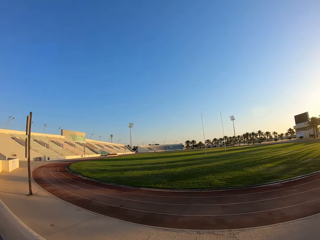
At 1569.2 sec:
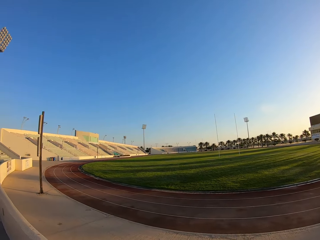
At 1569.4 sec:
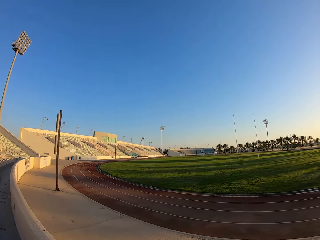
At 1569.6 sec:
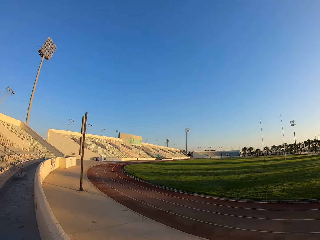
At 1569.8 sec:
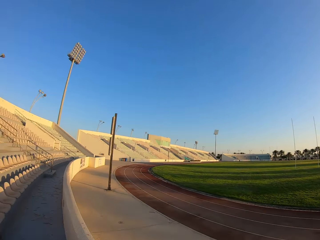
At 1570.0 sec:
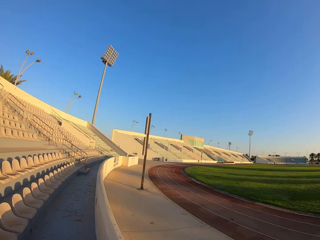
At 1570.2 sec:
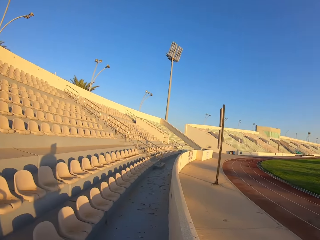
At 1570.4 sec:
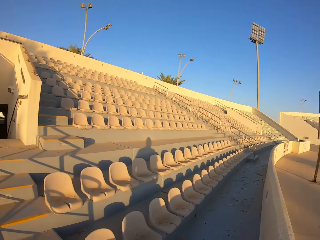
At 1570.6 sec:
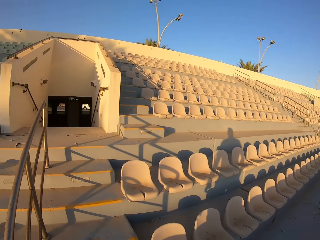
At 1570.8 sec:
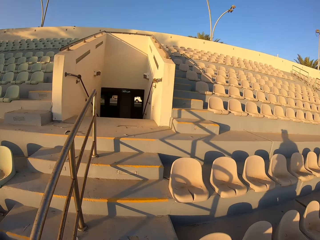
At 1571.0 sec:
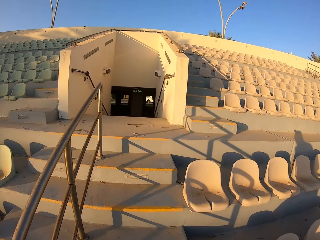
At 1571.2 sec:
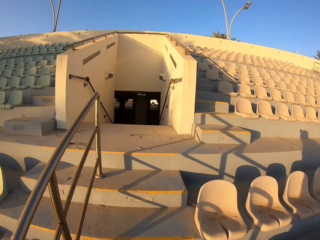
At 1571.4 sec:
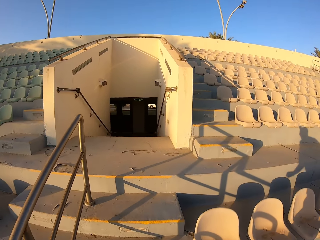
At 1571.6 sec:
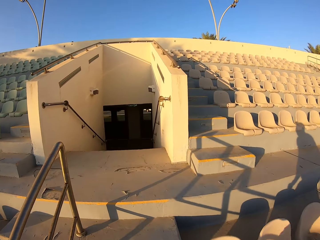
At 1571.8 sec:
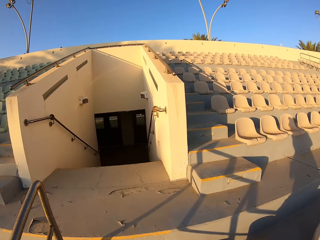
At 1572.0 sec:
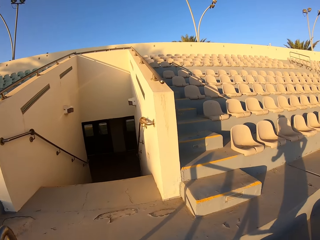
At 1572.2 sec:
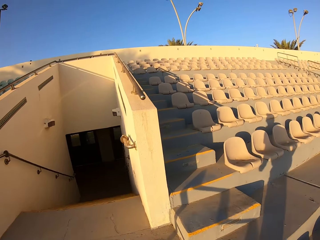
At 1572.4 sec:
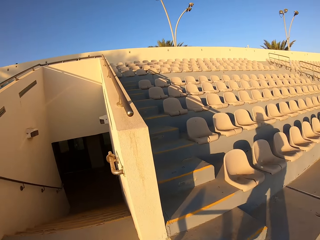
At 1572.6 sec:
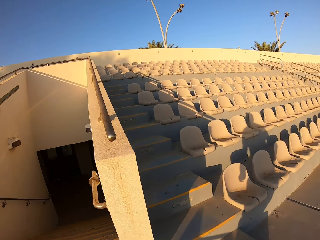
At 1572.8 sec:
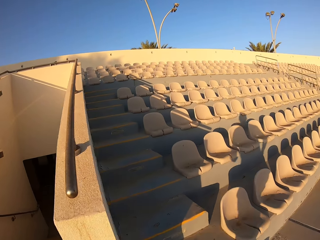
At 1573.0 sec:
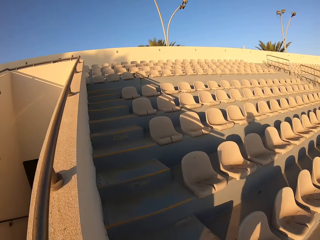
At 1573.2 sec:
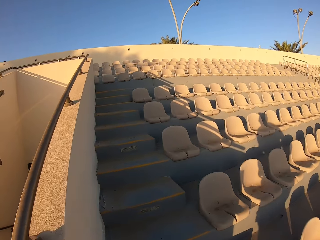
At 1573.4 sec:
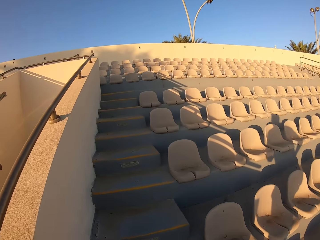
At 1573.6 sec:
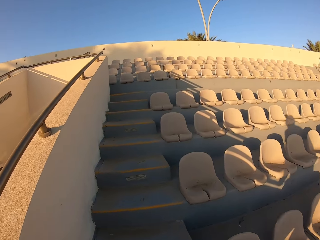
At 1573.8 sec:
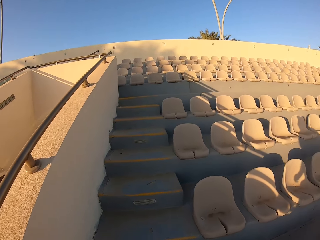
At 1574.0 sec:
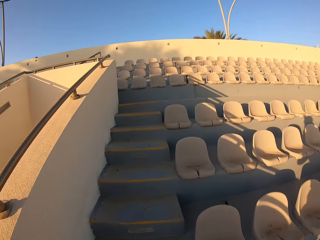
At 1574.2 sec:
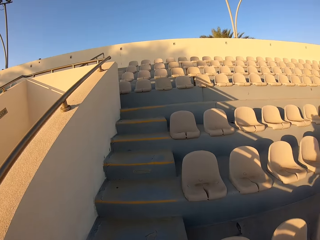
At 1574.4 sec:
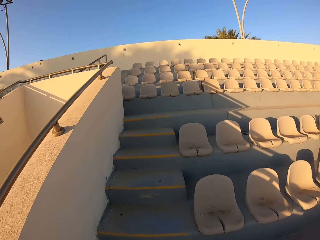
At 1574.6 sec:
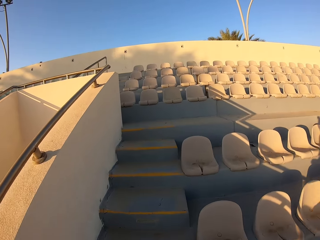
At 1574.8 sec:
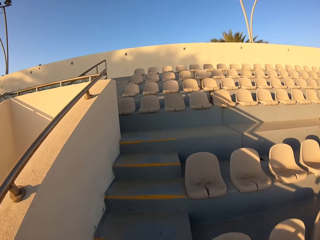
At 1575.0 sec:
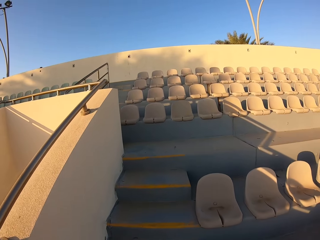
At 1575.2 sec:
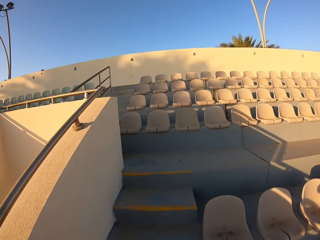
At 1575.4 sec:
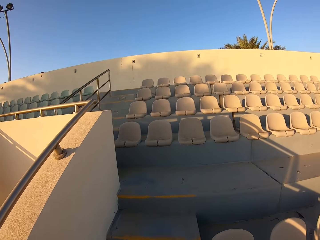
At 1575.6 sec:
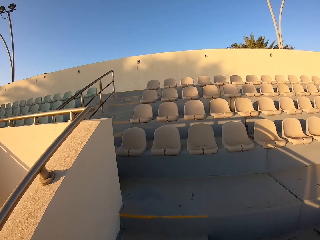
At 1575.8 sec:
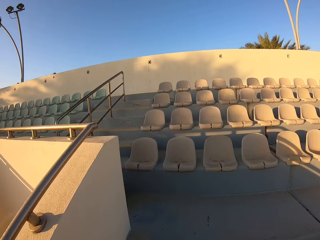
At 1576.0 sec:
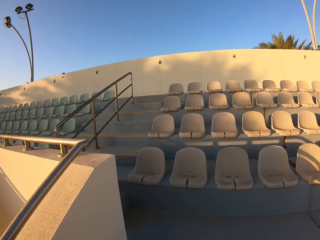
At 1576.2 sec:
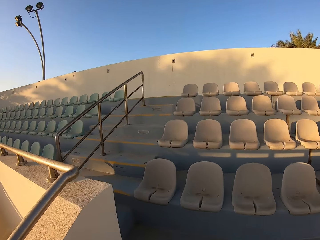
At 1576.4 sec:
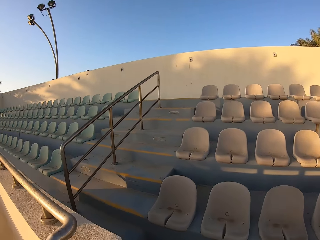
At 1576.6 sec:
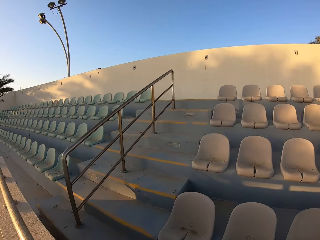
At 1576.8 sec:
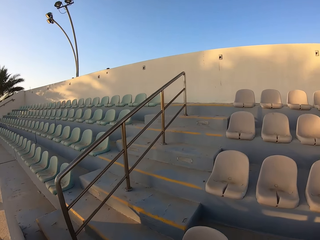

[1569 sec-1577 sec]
The camera wearer looks around the stadium. They walk around the stadium and jog up the stairs.

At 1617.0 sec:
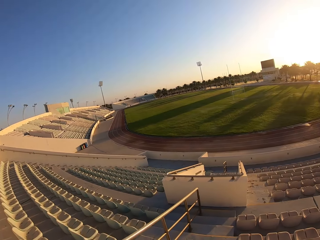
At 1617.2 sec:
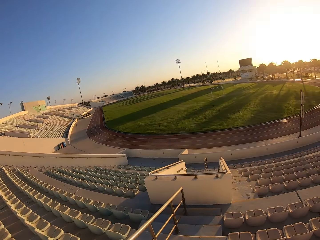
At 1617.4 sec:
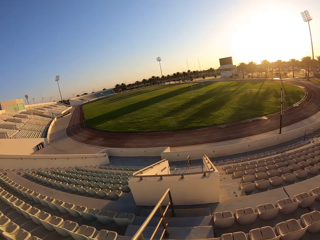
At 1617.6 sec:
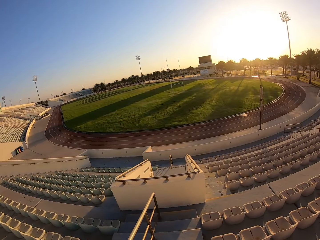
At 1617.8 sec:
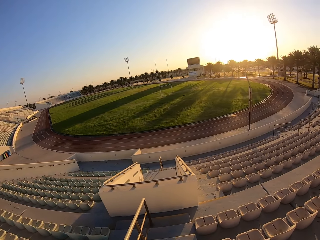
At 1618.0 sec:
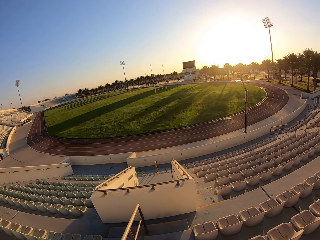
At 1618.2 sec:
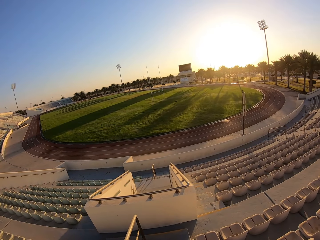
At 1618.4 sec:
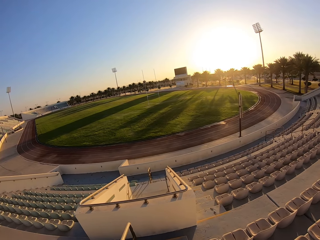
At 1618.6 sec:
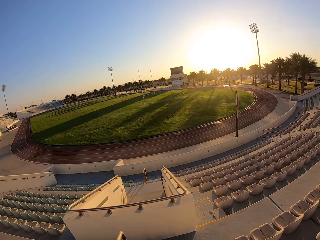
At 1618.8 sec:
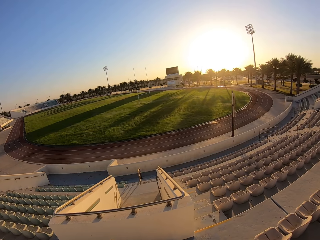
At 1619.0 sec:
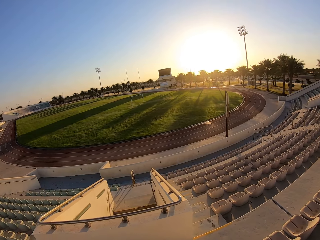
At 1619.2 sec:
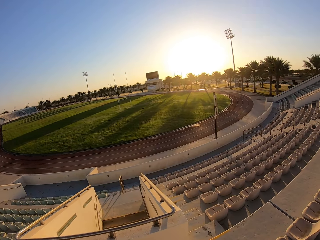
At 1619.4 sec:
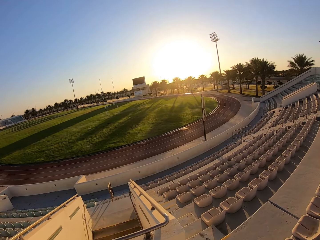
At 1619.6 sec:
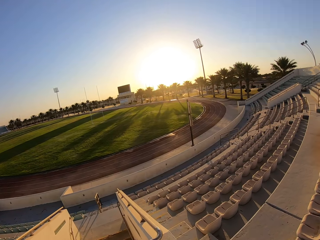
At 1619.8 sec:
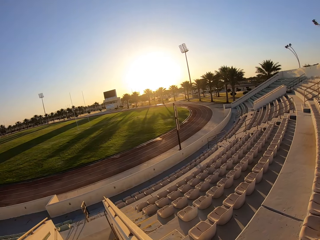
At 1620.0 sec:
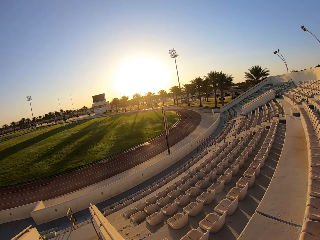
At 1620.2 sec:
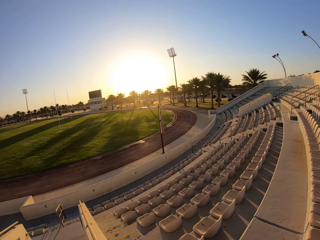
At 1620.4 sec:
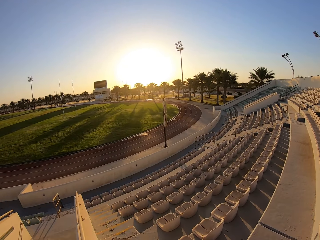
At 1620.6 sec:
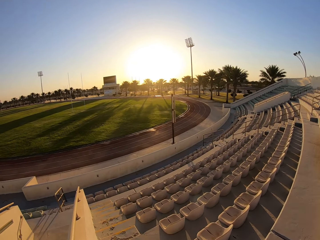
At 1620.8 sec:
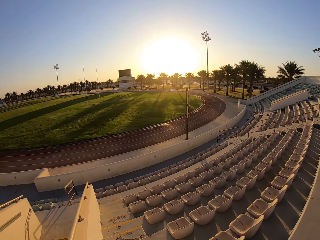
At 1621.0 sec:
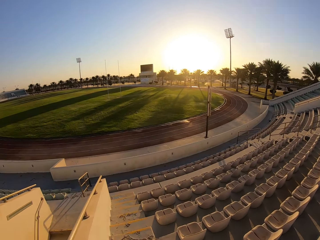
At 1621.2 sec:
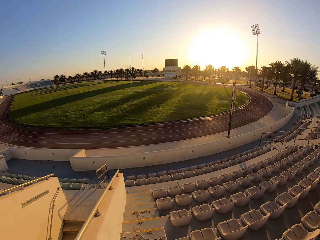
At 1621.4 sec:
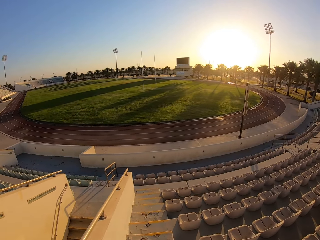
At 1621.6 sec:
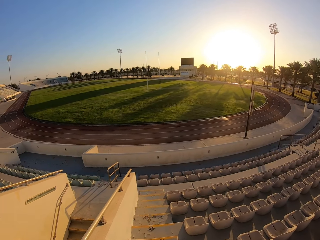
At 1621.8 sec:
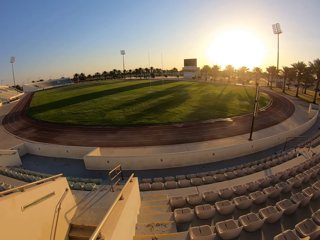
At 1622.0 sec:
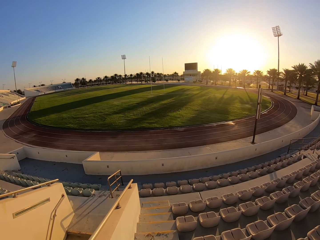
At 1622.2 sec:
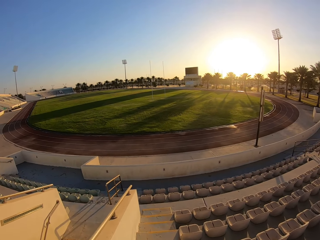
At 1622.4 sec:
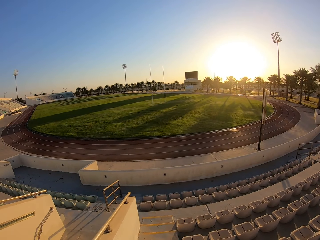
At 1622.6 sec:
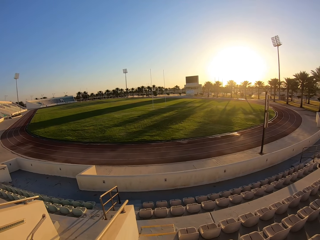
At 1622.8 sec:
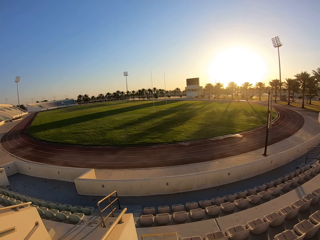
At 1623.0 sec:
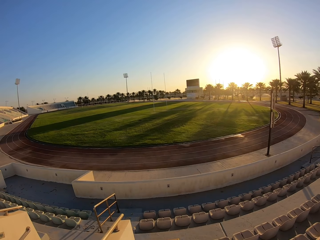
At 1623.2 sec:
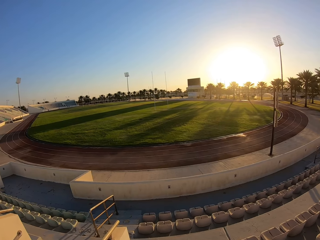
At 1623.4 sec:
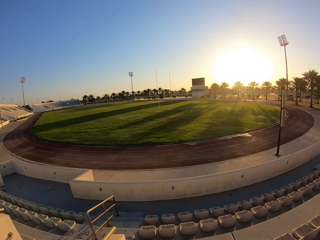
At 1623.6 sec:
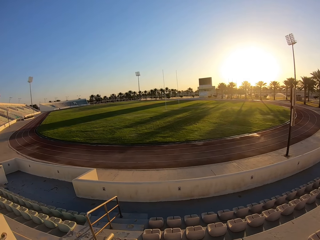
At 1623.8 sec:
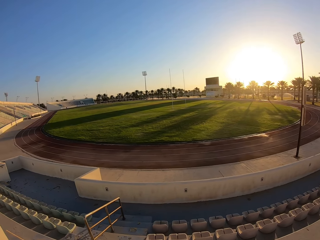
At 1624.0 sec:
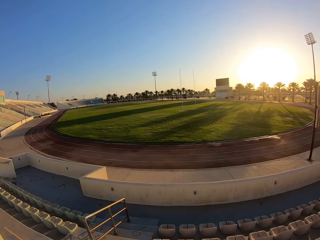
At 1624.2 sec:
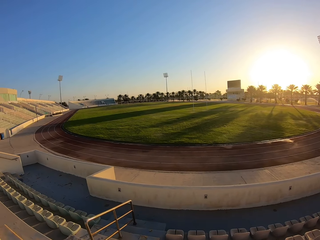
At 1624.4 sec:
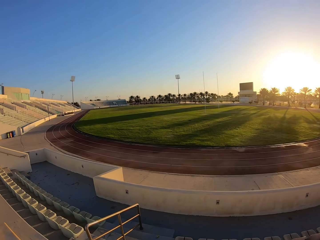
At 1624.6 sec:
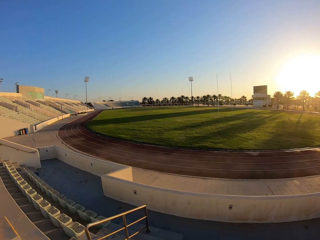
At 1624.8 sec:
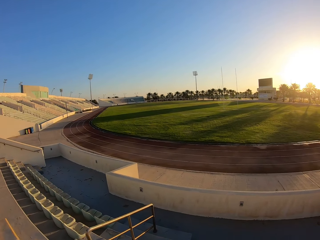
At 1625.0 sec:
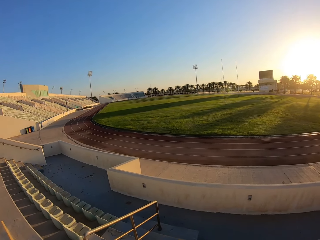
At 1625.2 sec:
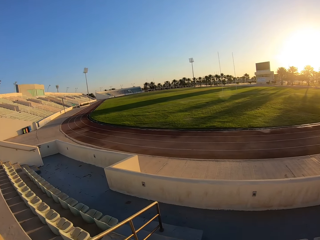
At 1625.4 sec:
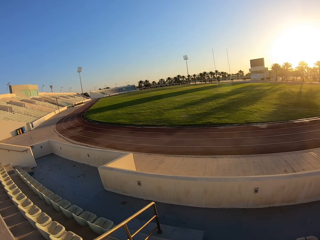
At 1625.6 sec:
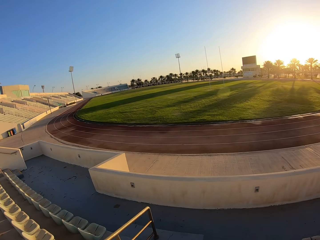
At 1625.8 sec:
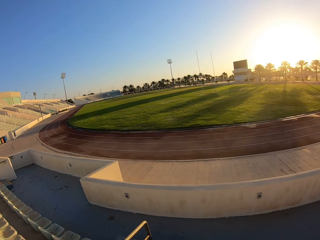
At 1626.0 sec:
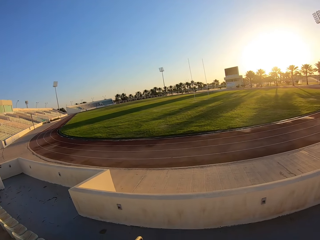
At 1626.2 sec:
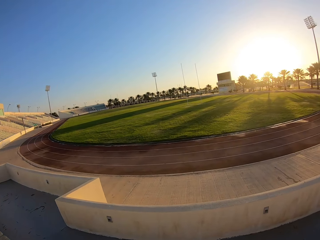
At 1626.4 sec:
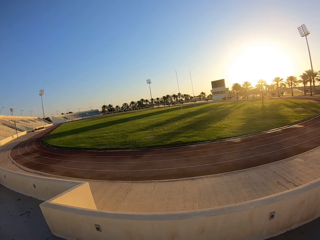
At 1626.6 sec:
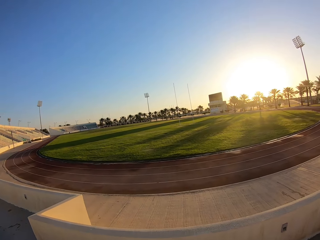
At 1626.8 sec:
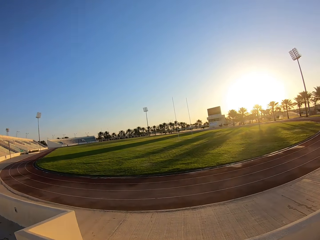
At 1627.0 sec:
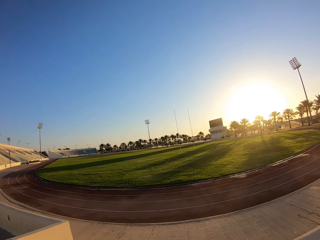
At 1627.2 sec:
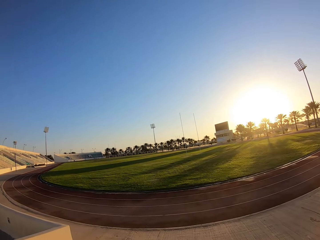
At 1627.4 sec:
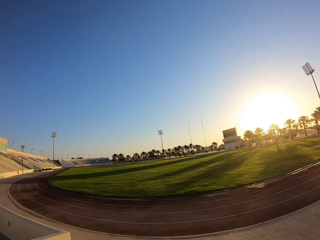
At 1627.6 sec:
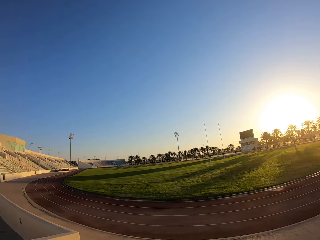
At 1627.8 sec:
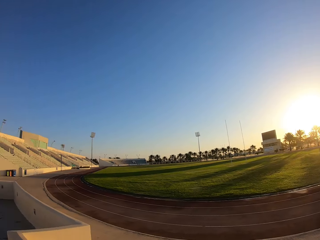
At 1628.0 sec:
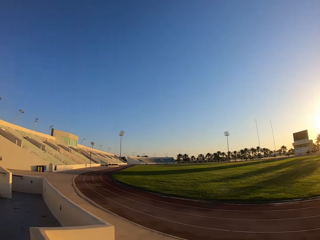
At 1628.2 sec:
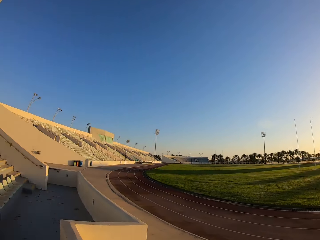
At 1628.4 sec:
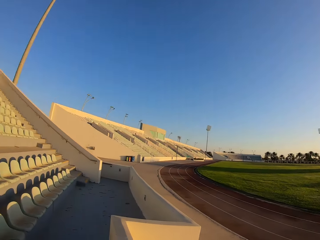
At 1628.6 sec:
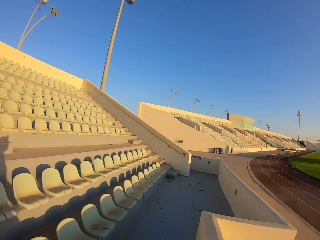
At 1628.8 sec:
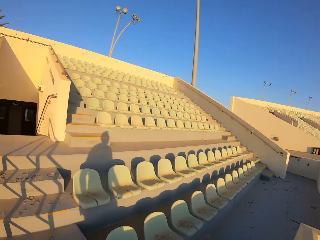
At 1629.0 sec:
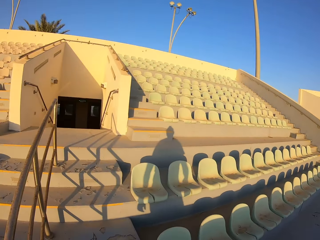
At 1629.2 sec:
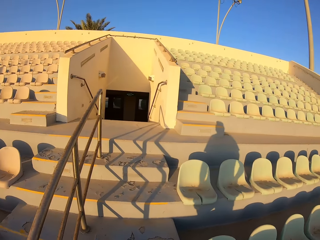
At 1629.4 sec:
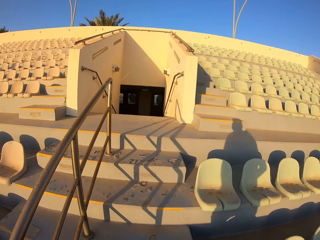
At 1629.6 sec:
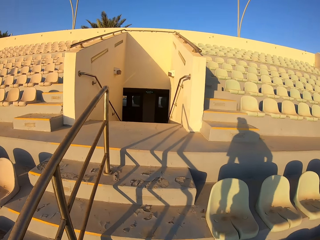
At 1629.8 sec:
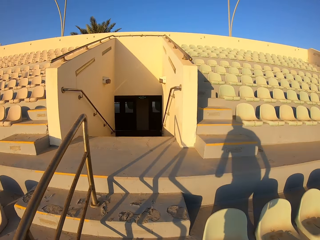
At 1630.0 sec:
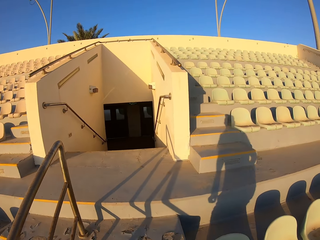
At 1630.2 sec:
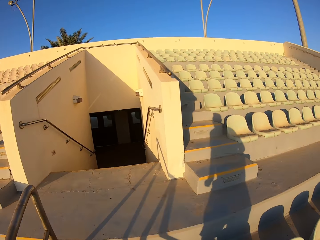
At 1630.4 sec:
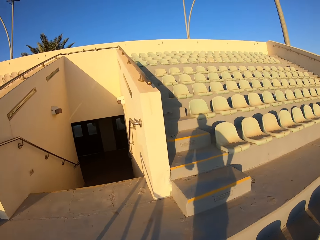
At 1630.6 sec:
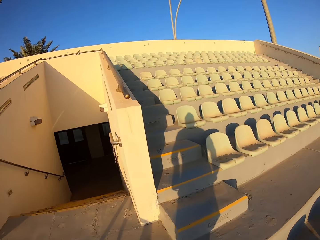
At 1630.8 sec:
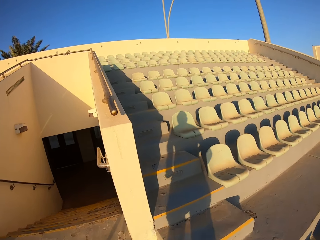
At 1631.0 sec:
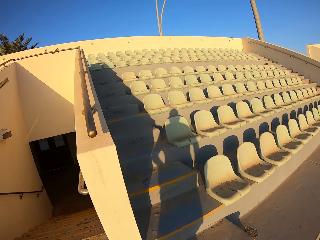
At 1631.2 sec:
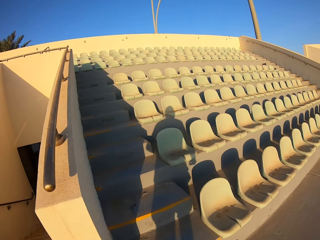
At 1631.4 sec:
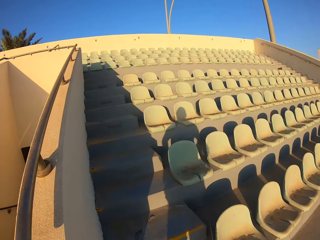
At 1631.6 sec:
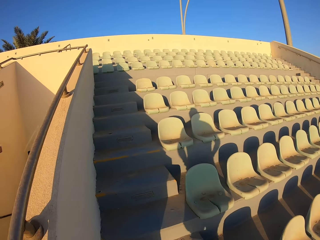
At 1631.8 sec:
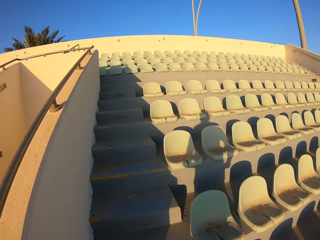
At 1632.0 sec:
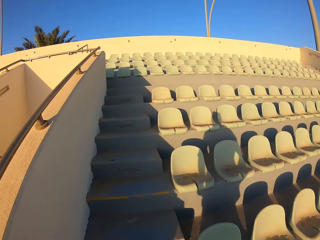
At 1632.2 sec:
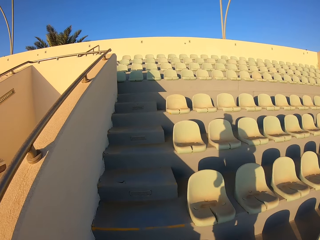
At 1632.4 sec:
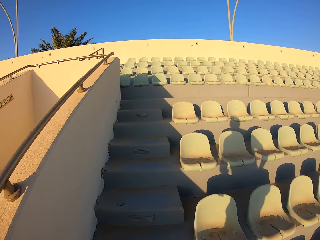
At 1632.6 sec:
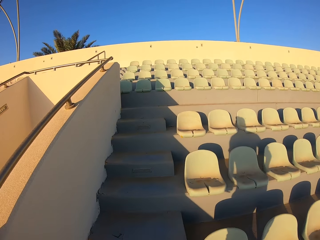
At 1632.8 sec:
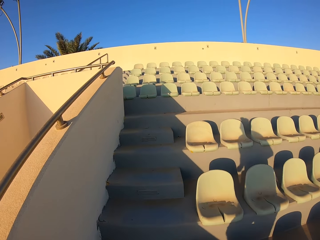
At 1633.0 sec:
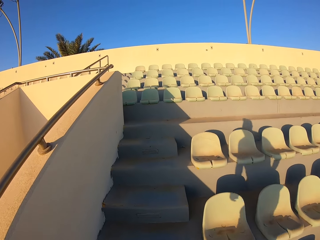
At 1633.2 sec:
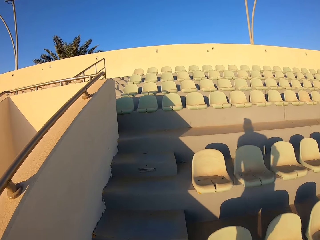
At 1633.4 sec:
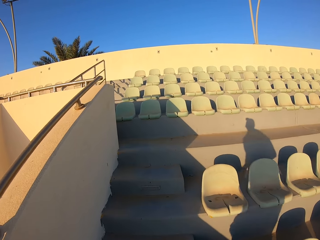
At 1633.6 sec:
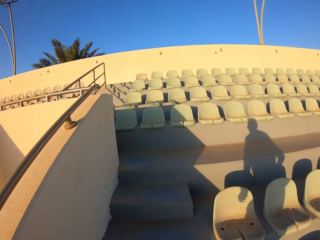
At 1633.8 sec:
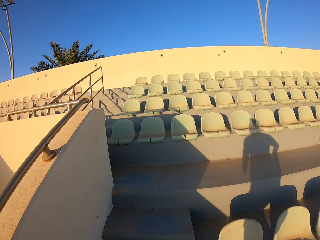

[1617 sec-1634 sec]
The camera wearer jogs down the stairs. They look around the stadium. They jog up the stairs. They walk around the stadium.
